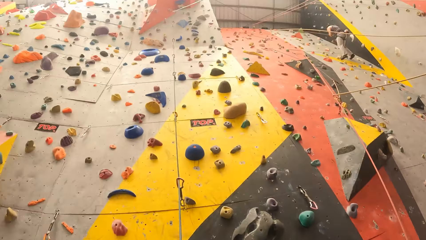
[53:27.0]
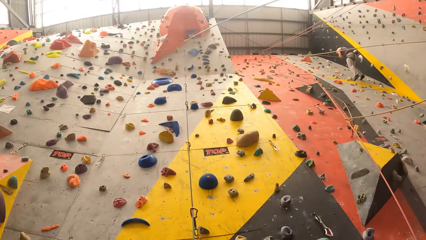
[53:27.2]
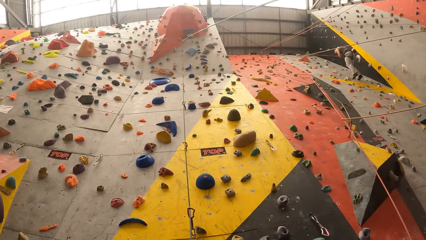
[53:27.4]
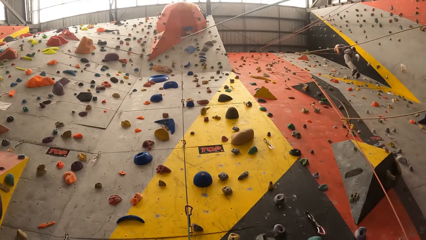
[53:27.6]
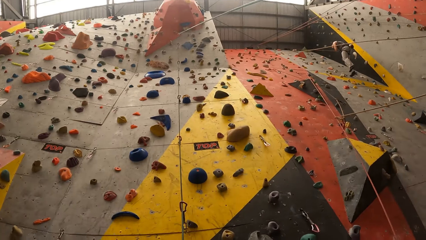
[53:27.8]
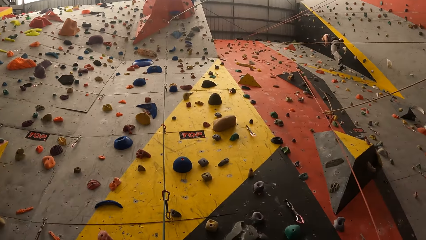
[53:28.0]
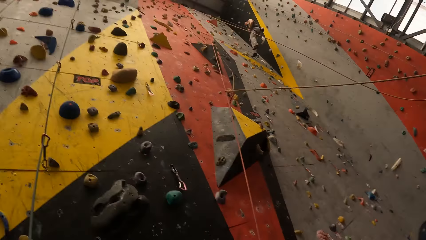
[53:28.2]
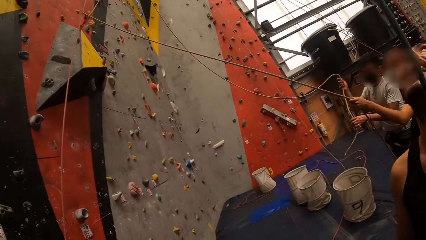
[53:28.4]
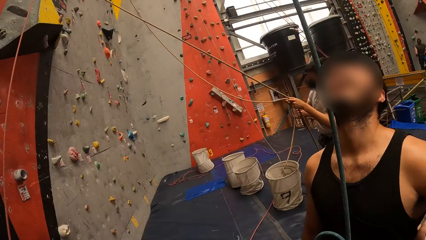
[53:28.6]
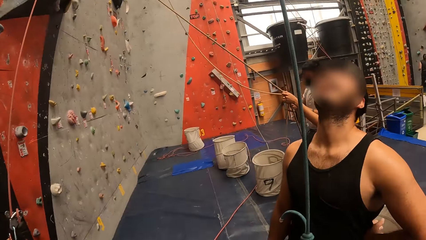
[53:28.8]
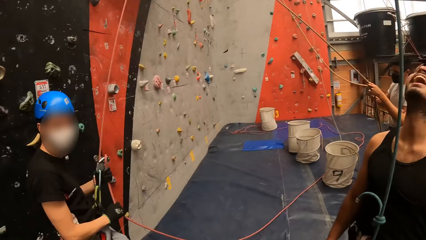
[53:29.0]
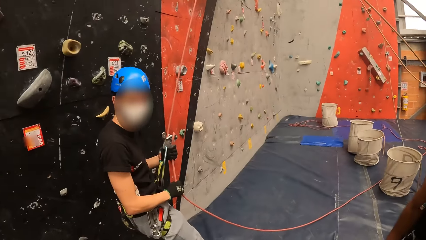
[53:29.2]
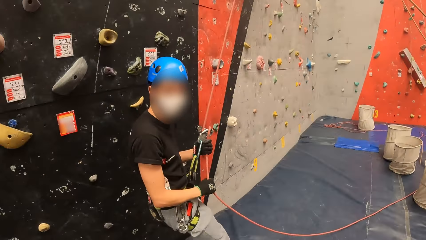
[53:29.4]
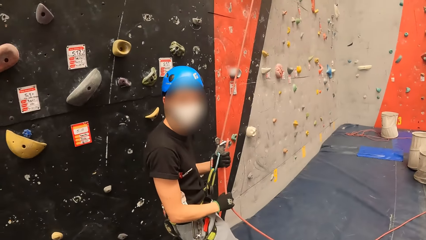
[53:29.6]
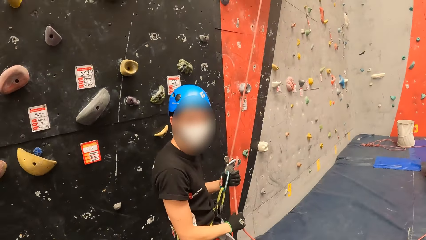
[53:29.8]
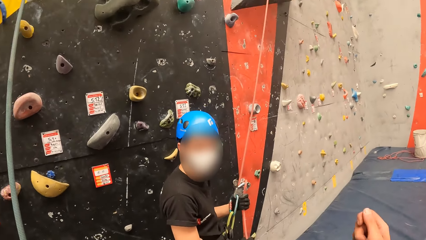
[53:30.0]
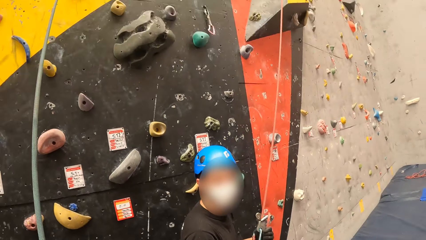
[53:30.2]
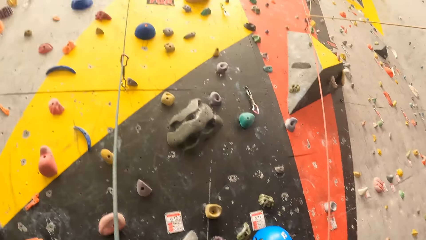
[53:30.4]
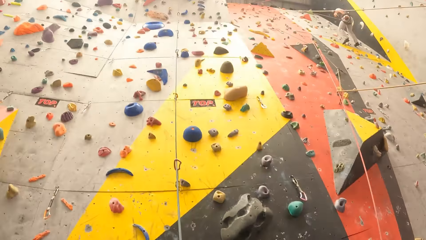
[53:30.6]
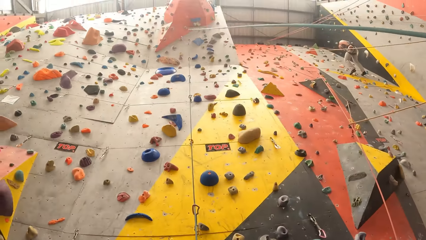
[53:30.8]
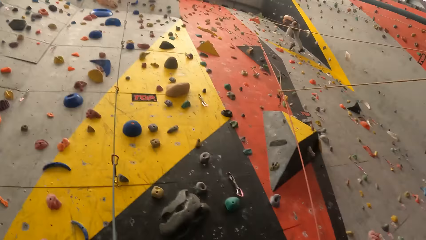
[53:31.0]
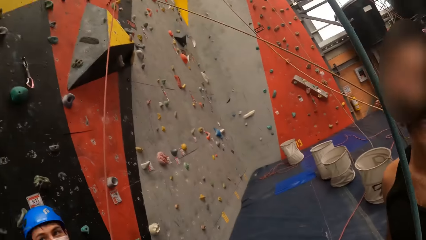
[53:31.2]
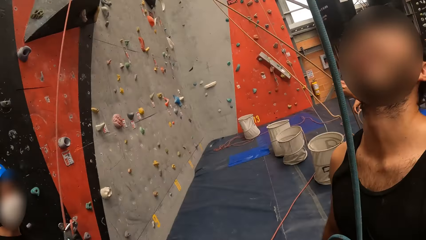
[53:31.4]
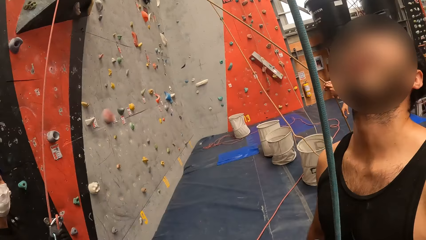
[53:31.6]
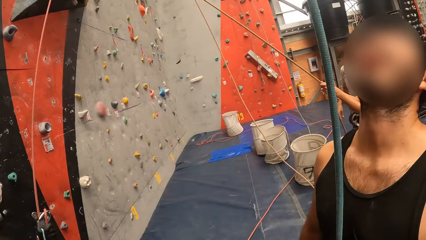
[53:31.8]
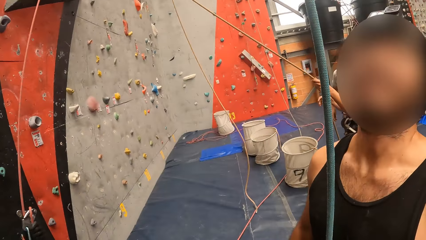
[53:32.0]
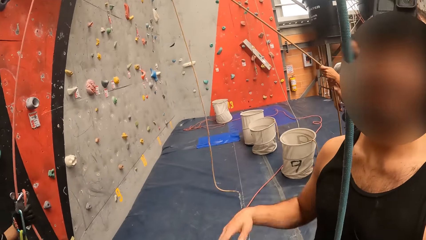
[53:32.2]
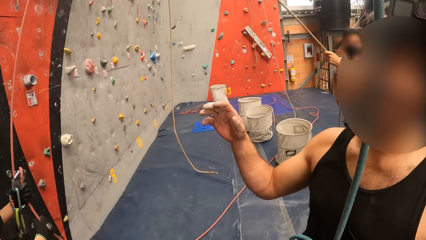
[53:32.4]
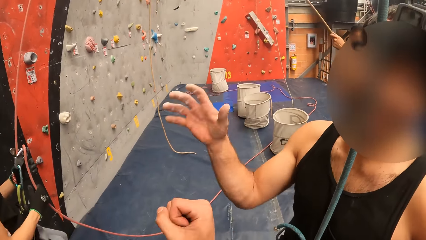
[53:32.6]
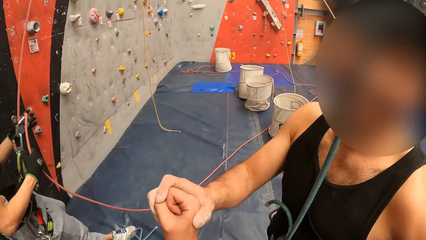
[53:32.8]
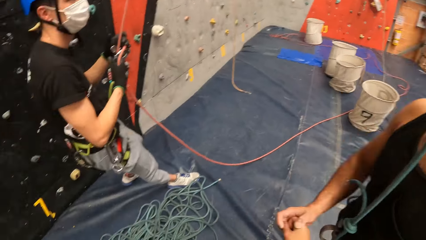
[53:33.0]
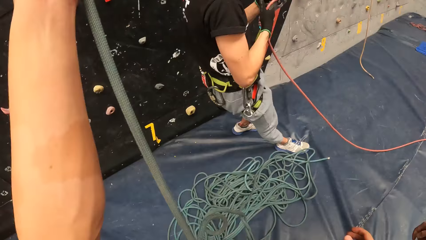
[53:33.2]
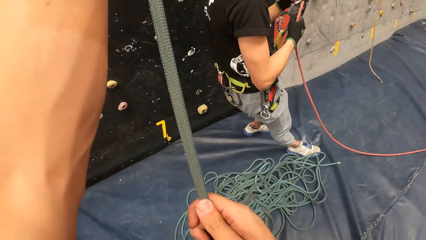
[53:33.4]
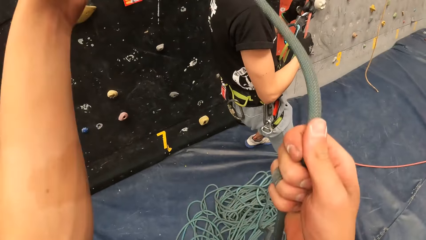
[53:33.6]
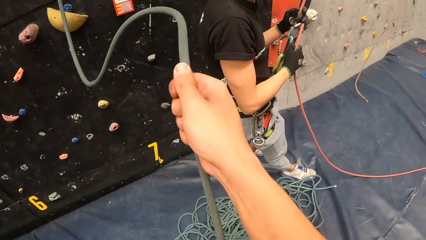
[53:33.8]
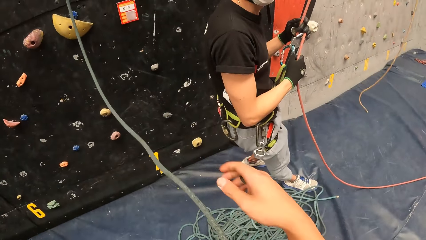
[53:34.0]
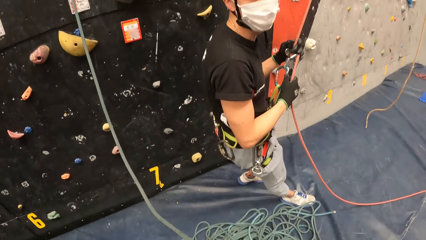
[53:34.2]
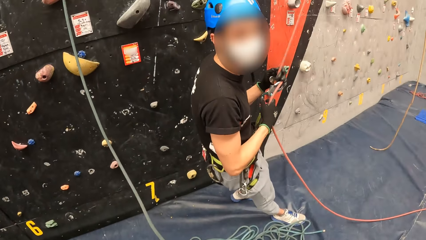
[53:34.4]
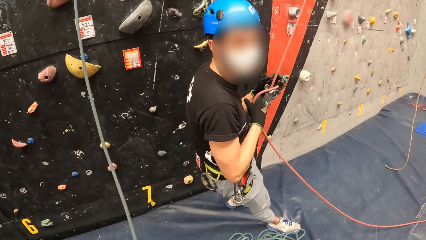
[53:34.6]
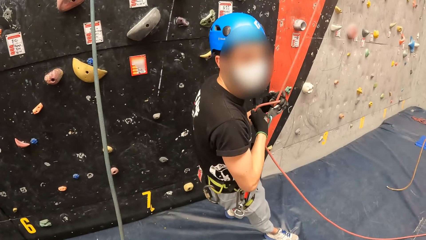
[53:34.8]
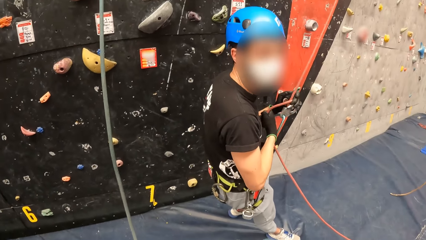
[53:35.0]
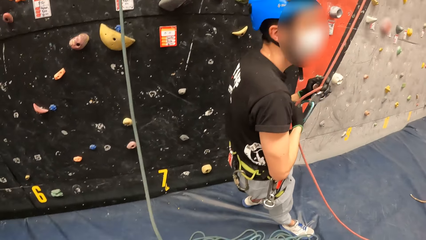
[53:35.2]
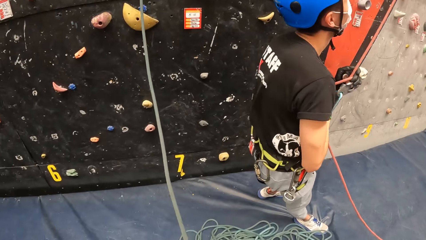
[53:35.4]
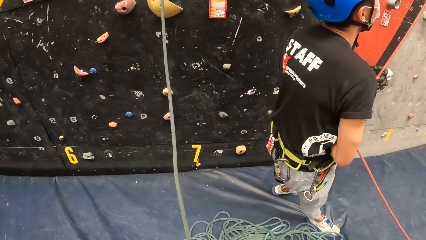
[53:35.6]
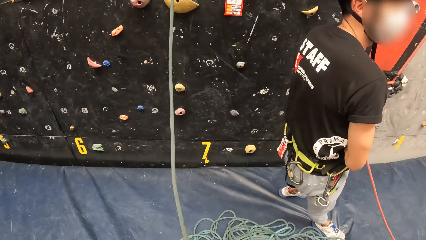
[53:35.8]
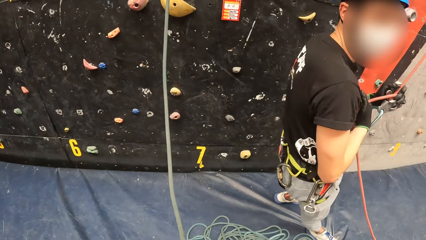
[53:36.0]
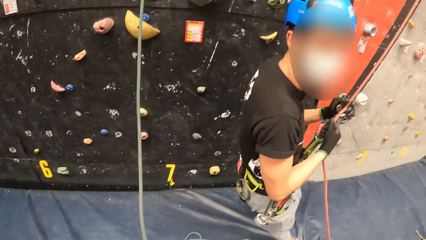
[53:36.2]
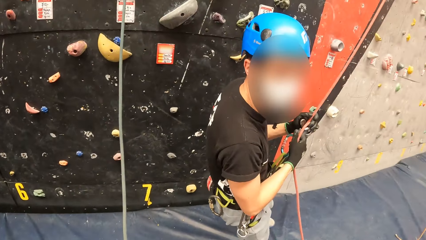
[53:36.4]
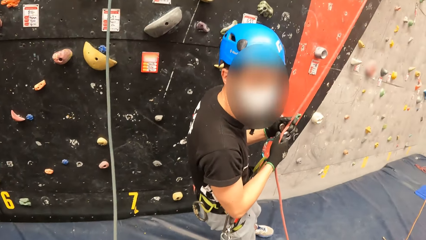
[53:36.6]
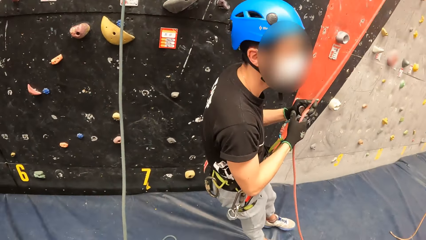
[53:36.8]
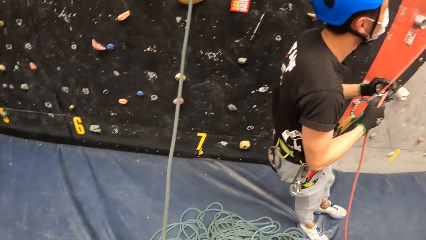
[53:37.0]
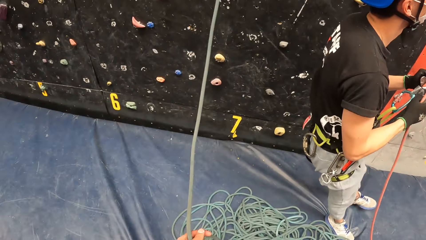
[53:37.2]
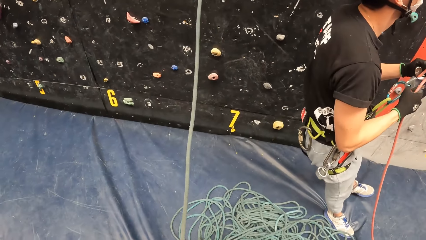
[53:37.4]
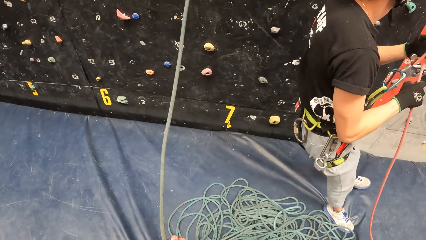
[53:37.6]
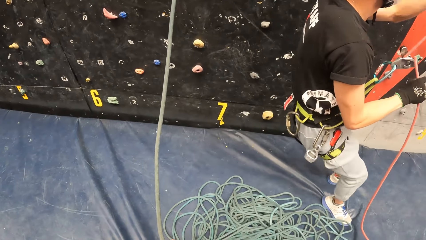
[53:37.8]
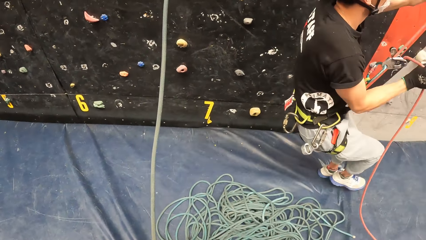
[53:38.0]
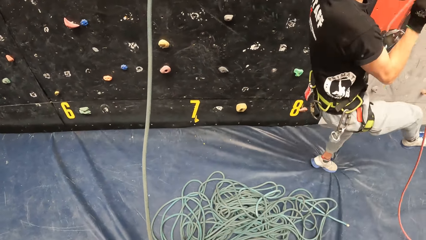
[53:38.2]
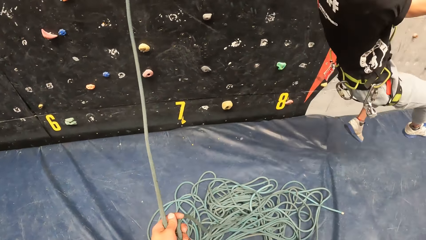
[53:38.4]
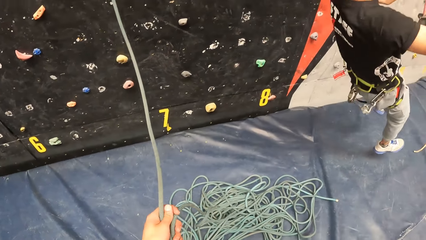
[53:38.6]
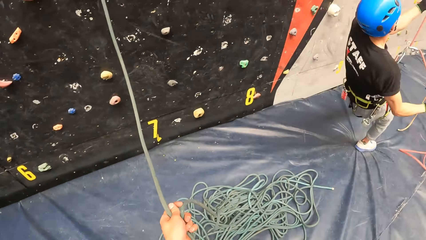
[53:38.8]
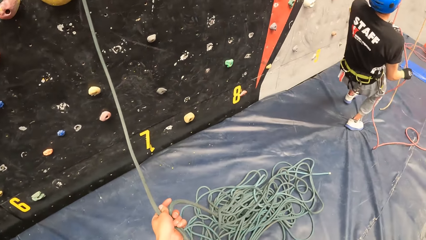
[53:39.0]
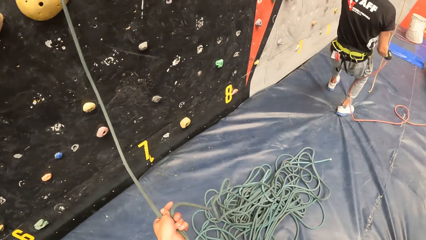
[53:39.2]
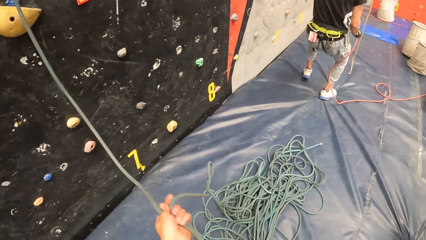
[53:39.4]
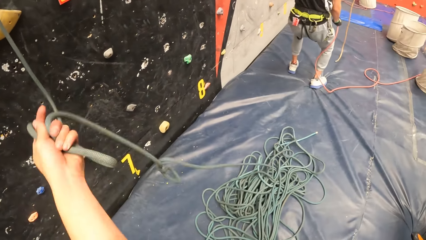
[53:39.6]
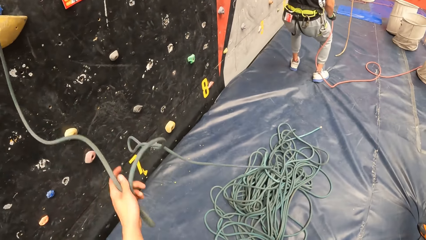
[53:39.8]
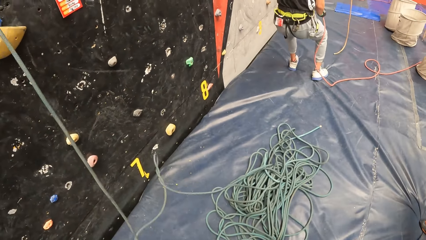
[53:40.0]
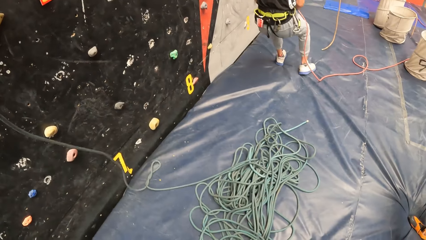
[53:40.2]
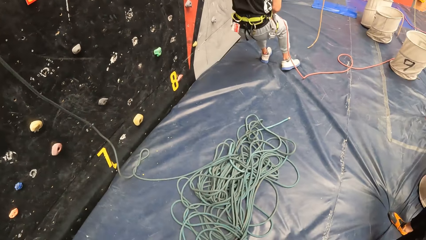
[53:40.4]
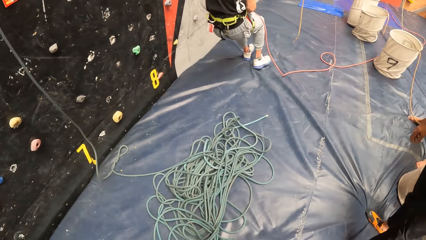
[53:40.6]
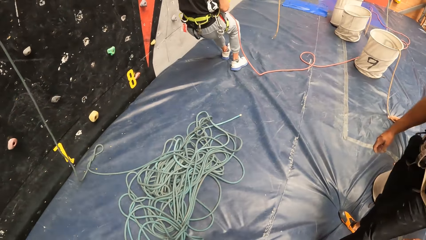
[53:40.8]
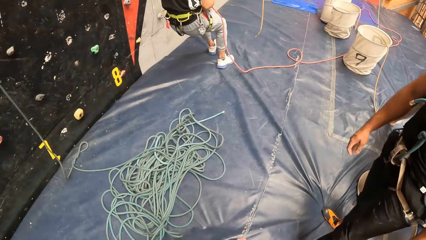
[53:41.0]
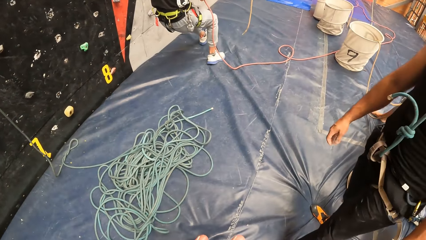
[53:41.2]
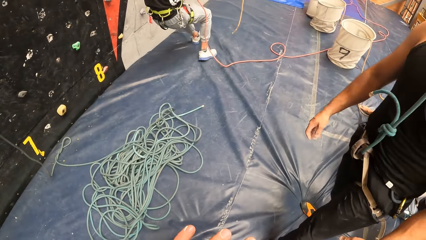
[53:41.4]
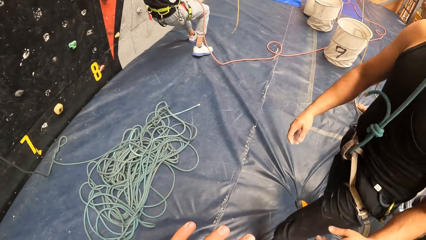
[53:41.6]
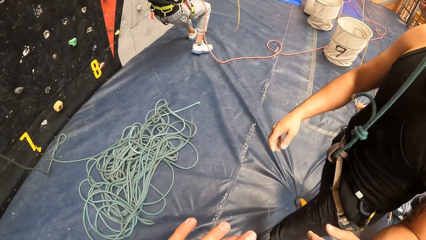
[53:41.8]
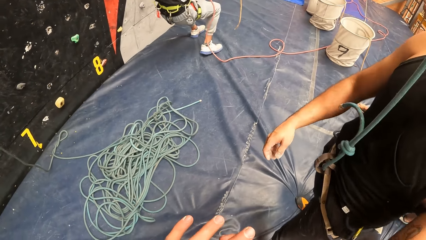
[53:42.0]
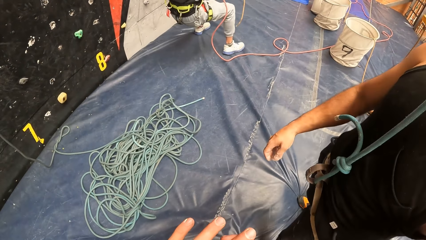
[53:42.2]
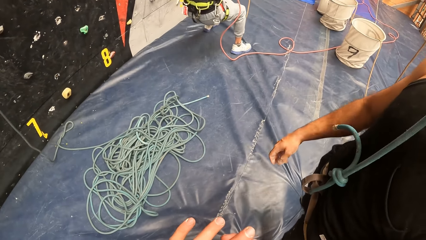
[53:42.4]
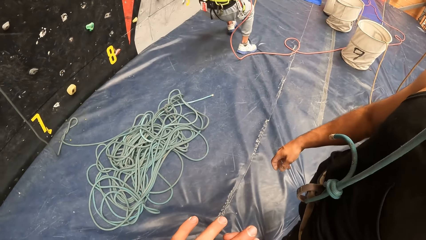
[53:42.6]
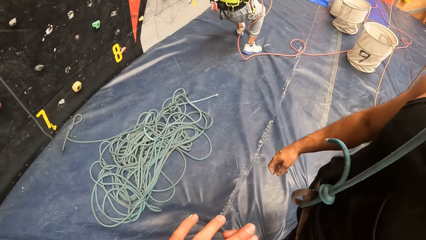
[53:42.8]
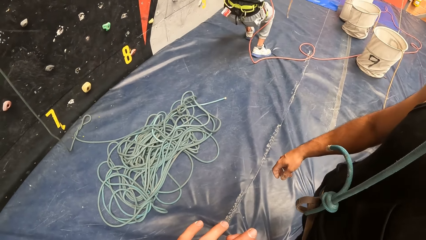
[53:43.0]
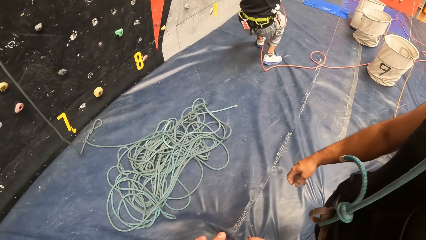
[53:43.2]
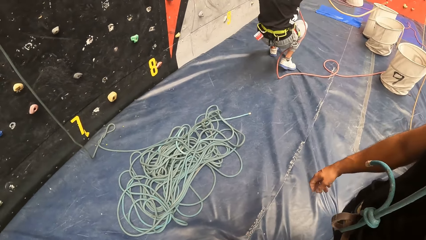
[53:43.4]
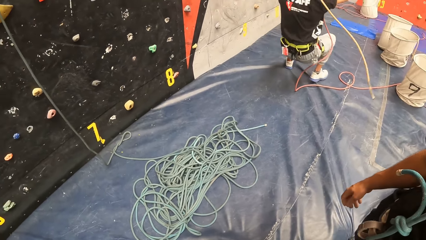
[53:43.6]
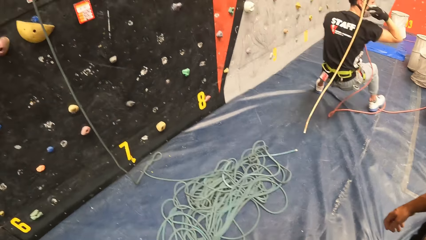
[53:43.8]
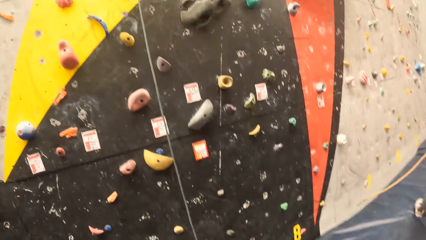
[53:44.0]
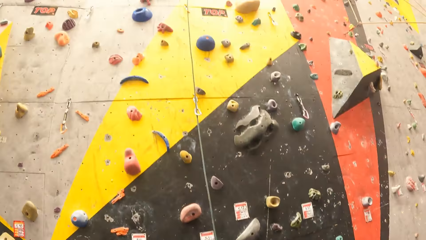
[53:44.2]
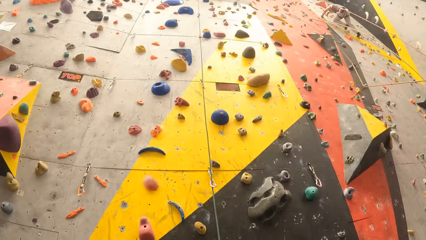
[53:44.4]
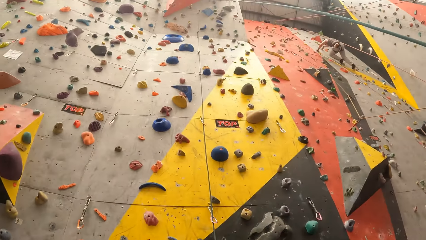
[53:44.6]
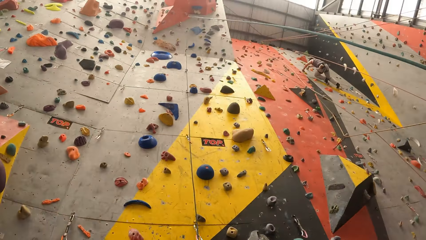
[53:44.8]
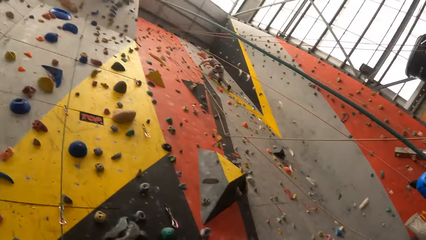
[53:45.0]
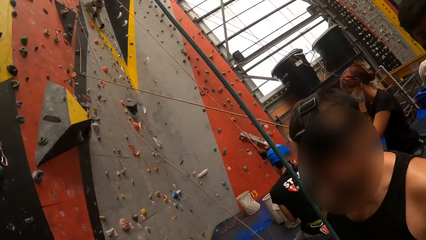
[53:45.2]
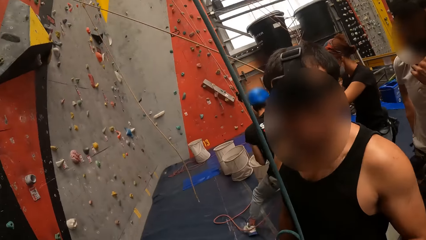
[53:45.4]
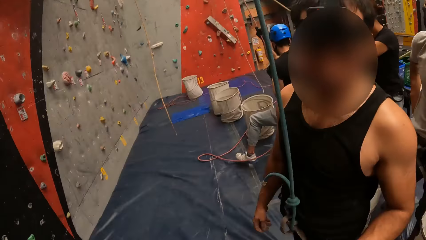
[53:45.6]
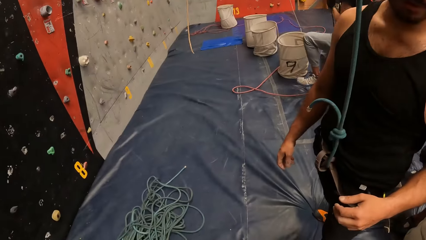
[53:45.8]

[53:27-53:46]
The camera wearer looks around the room, lifts a hand and looks up. A man stretches a hand. The camera wearer folds a hand. The man gestures out with his hand and touches the camera wearer with his hand. The camera wearer adjusts the climbing rope. They hold the rope. They throw the climbing rope. They stretch fingers and look around the room.
